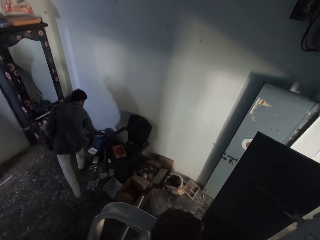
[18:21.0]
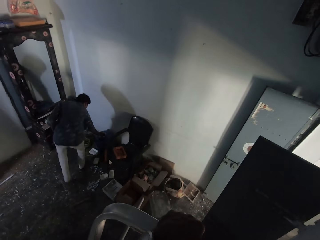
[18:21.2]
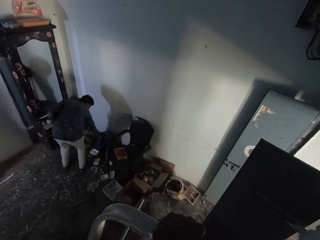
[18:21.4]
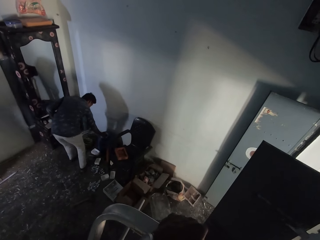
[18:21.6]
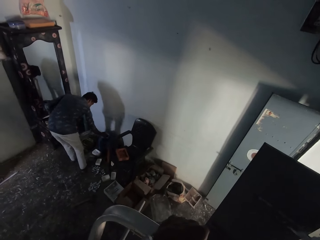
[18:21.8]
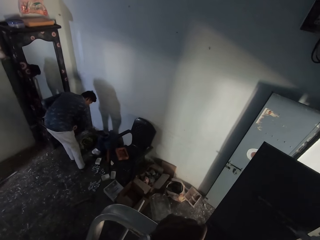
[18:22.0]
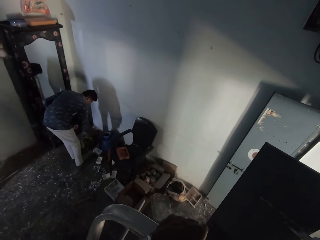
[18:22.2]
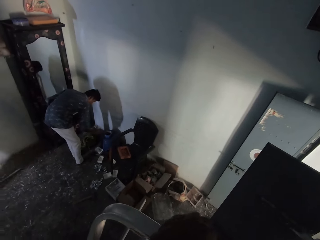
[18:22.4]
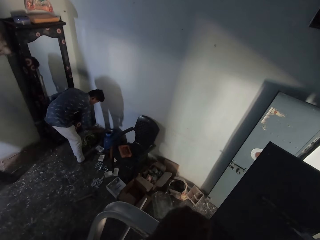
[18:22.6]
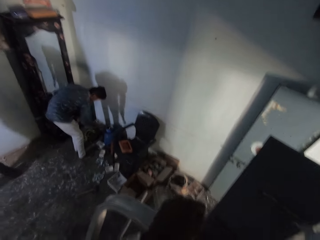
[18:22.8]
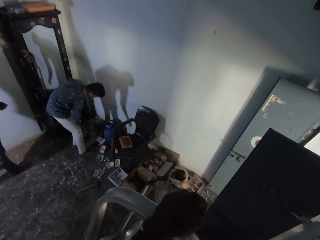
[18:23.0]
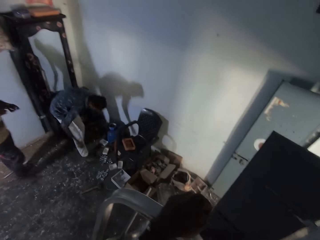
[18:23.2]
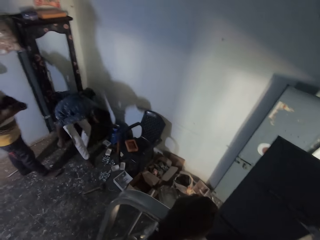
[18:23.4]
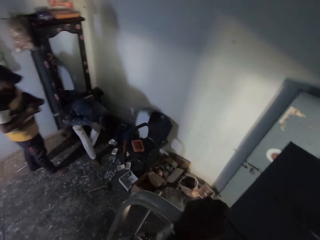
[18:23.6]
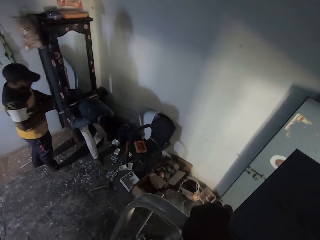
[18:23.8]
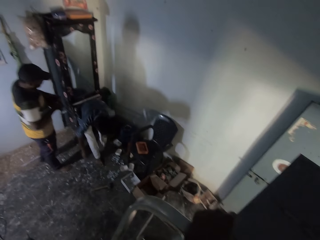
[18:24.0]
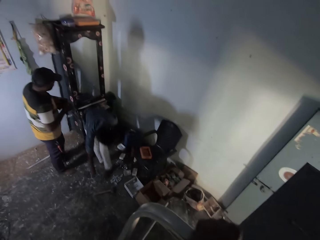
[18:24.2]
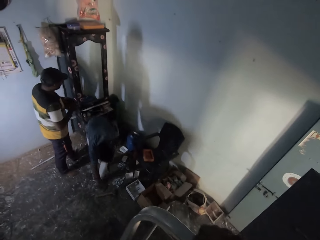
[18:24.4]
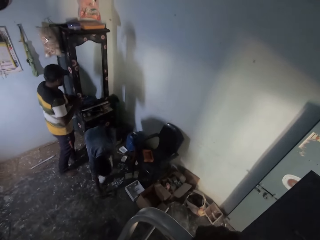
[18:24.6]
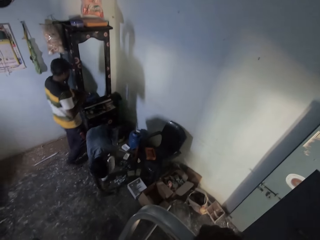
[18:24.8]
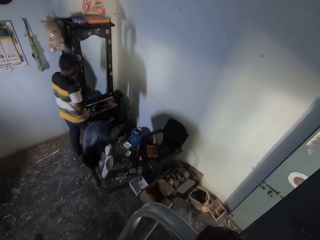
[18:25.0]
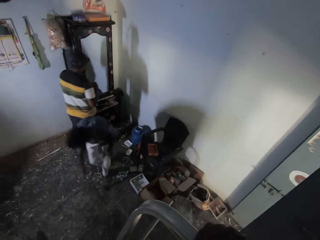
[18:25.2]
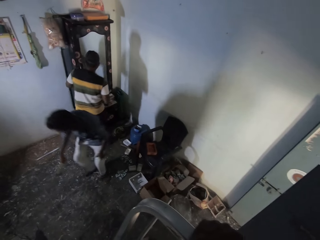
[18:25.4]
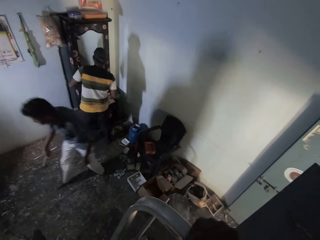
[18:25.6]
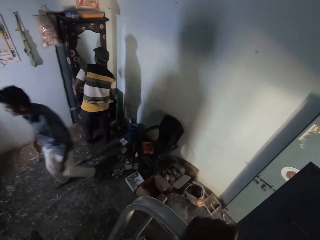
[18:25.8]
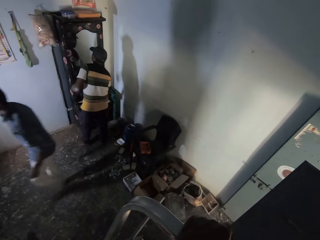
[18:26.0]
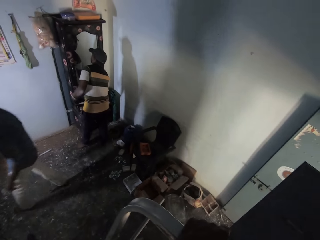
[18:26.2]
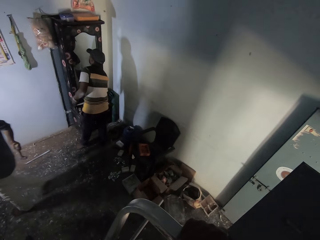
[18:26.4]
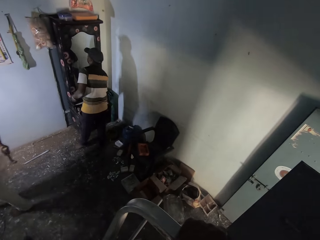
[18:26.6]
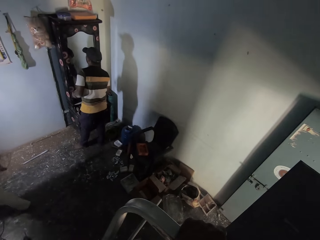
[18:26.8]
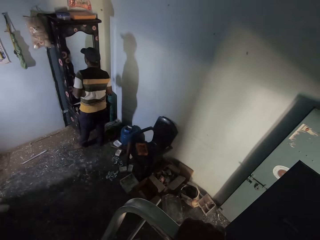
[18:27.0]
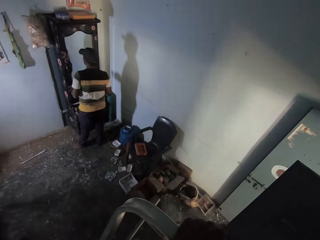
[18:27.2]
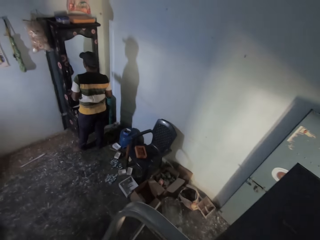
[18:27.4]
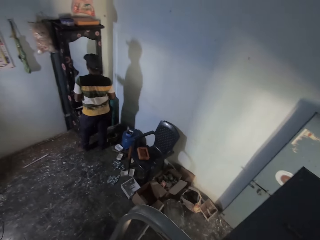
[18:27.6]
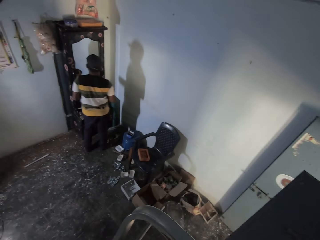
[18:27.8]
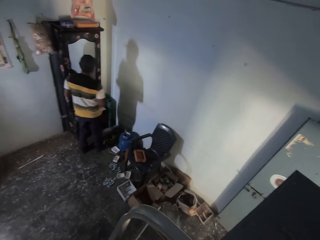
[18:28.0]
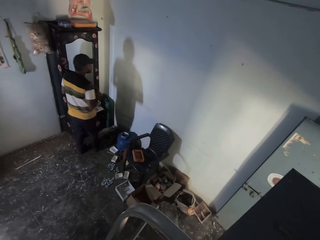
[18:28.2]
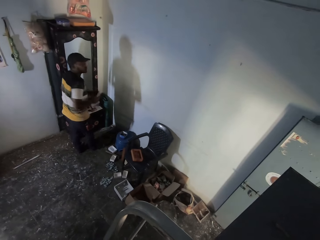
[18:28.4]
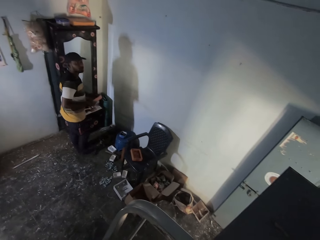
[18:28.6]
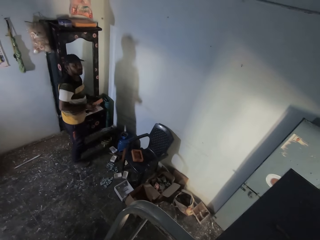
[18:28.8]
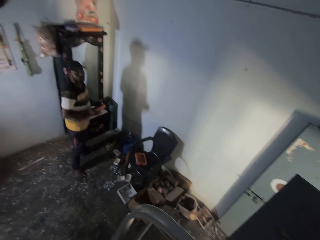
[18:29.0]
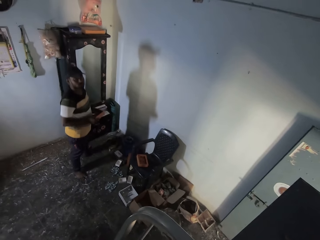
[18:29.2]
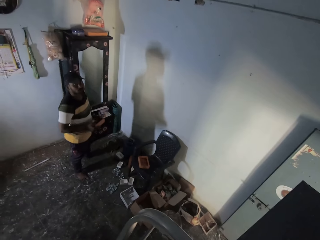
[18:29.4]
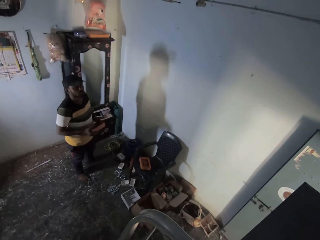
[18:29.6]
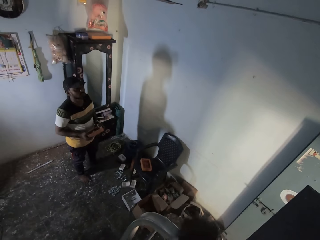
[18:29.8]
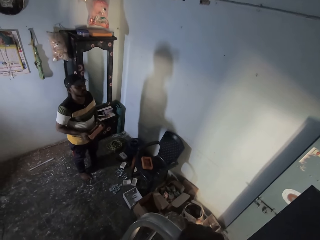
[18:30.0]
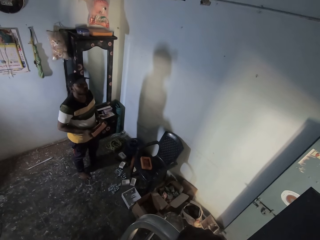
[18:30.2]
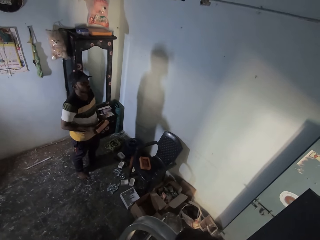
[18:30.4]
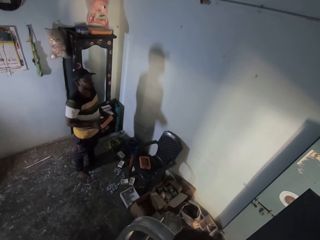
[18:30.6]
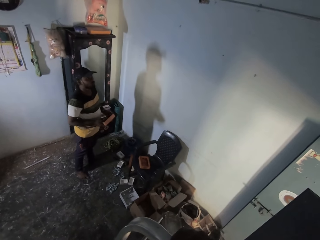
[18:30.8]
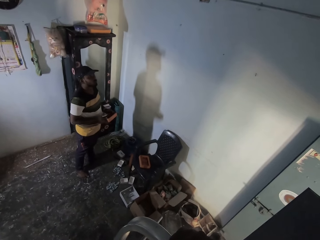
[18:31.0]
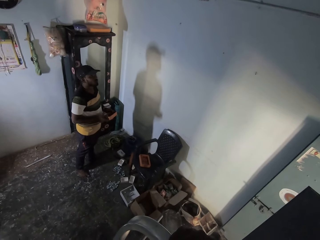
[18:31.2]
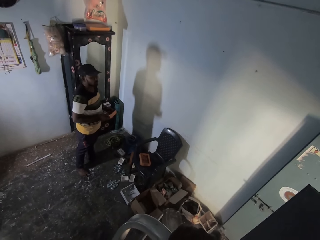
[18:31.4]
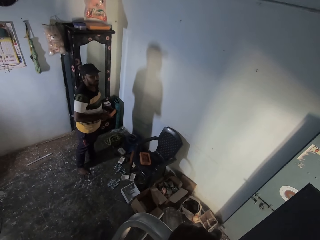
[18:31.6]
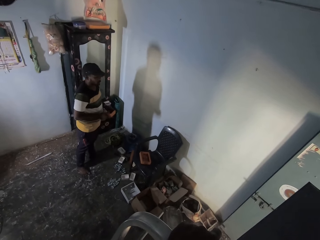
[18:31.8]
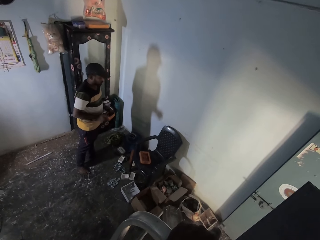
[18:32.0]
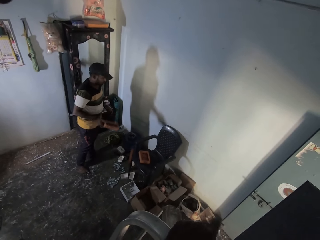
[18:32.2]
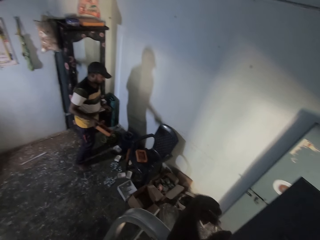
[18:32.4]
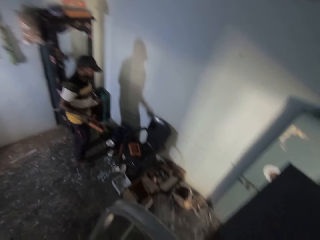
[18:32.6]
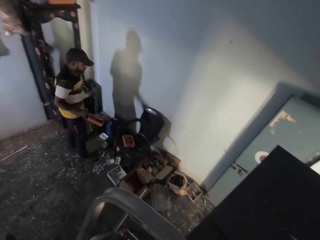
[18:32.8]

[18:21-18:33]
A man moves nails in a tin on the floor with his right hand. The man picks up a mallet on the floor with his right hand. Another man drops a nail on a dressing table with his right hand. The camera wearer converses with the other man. The other man holds the wooden frame with both hands. The camera wearer places his left hand on a ladder.

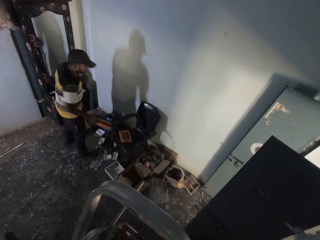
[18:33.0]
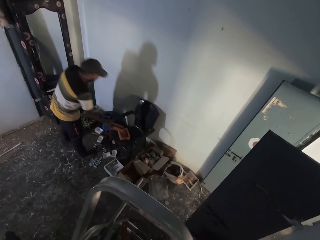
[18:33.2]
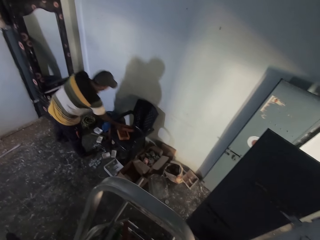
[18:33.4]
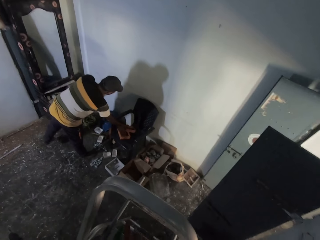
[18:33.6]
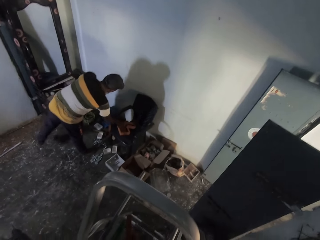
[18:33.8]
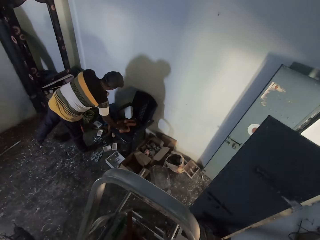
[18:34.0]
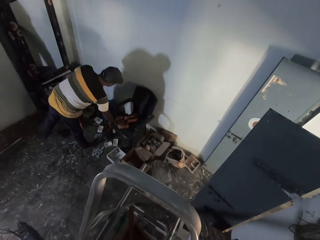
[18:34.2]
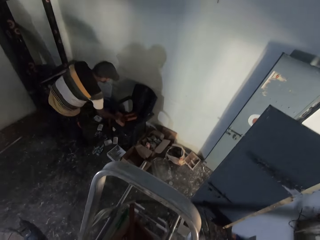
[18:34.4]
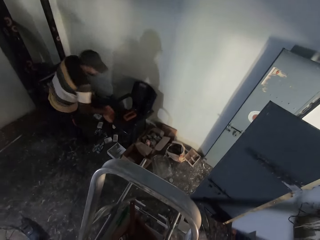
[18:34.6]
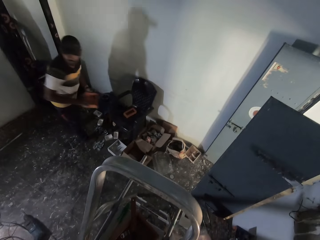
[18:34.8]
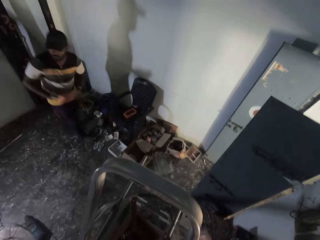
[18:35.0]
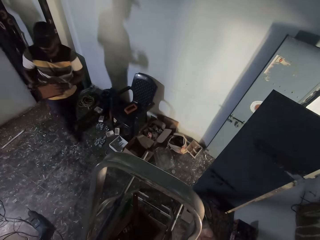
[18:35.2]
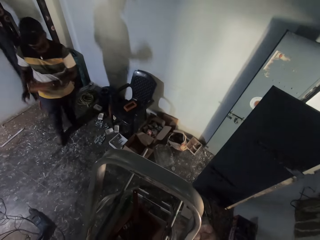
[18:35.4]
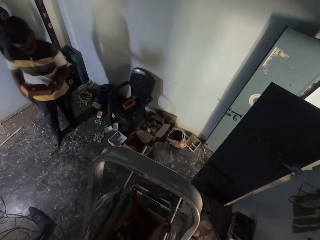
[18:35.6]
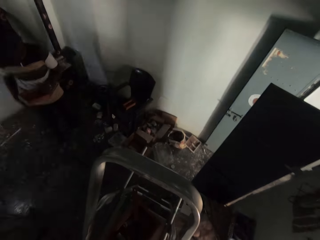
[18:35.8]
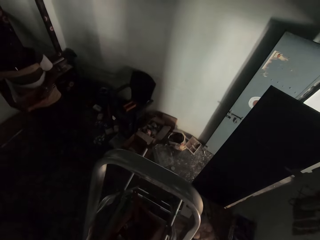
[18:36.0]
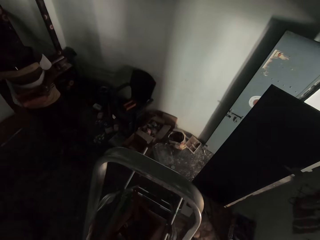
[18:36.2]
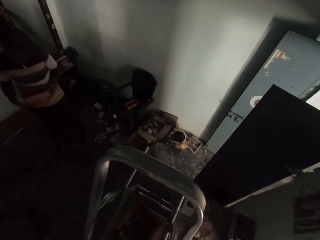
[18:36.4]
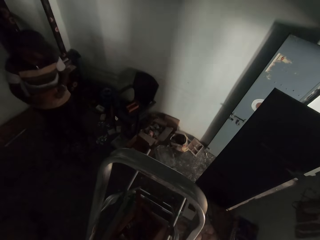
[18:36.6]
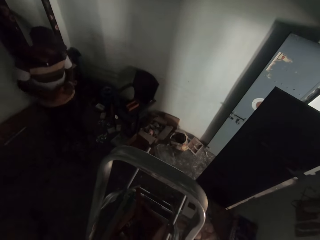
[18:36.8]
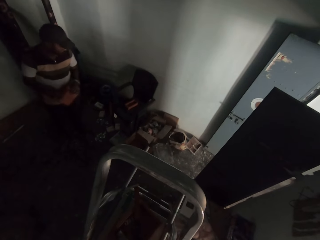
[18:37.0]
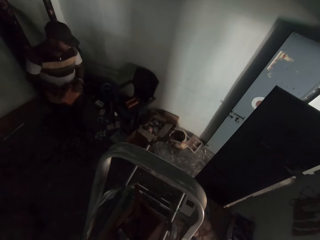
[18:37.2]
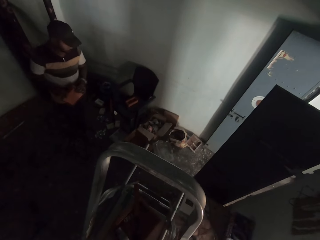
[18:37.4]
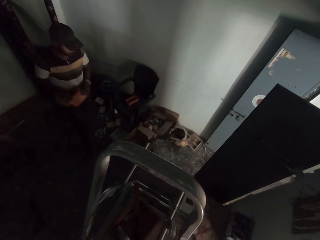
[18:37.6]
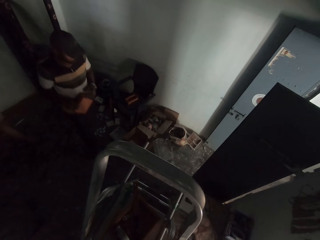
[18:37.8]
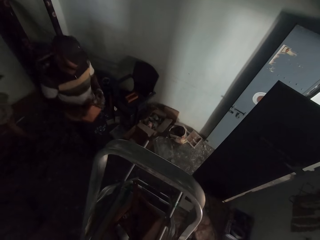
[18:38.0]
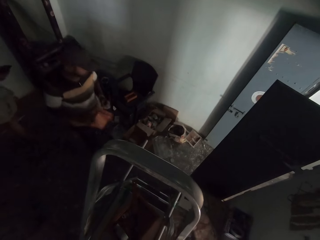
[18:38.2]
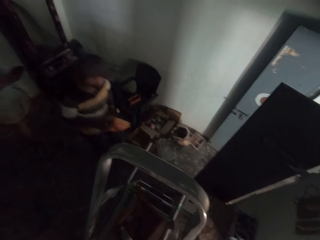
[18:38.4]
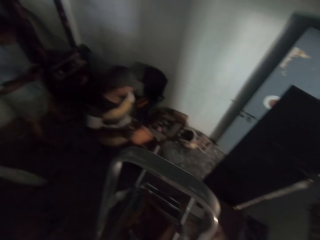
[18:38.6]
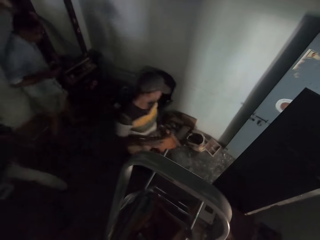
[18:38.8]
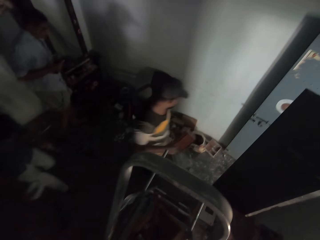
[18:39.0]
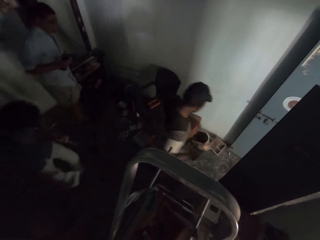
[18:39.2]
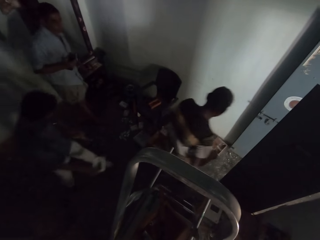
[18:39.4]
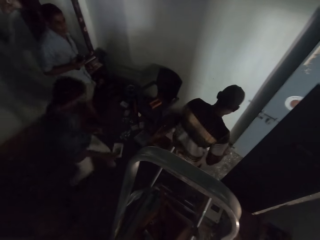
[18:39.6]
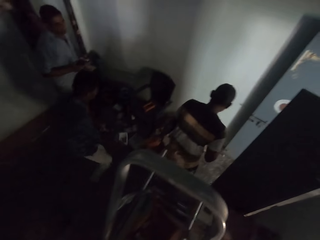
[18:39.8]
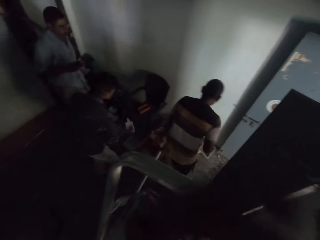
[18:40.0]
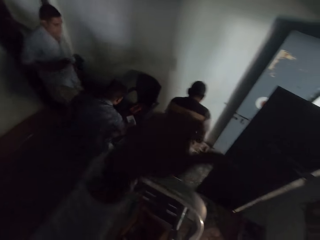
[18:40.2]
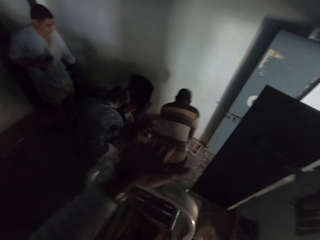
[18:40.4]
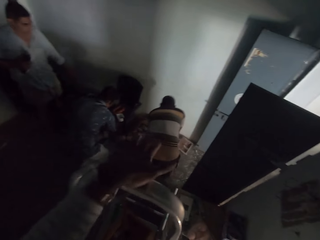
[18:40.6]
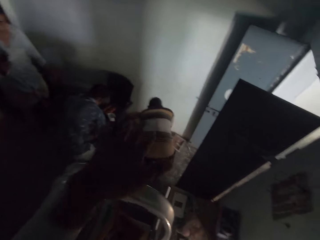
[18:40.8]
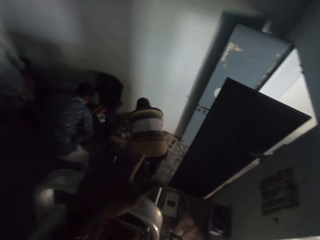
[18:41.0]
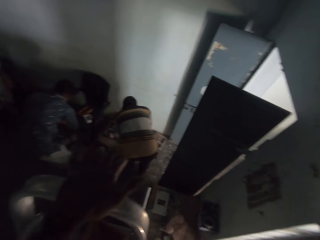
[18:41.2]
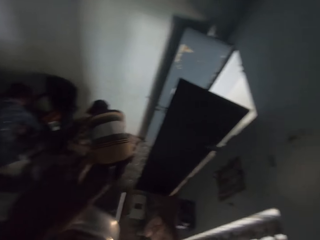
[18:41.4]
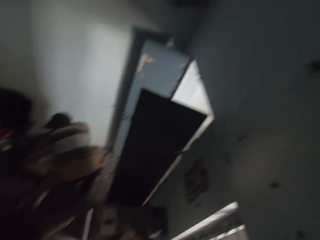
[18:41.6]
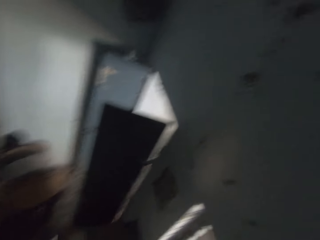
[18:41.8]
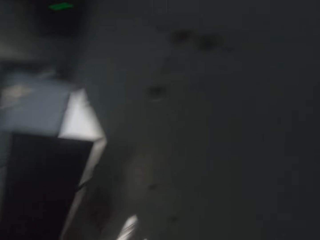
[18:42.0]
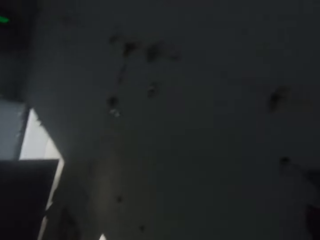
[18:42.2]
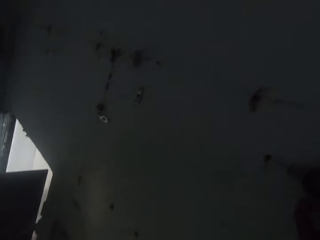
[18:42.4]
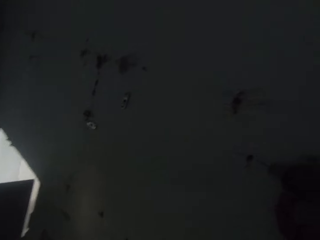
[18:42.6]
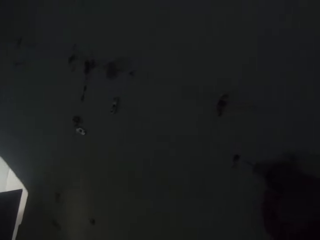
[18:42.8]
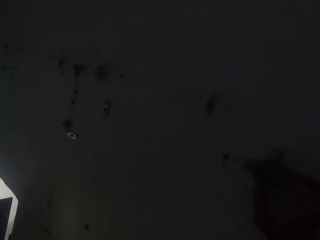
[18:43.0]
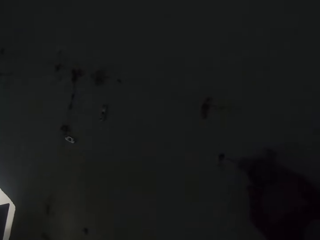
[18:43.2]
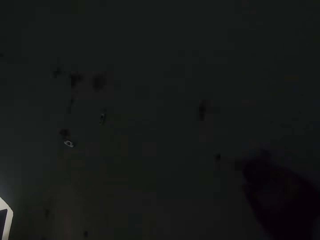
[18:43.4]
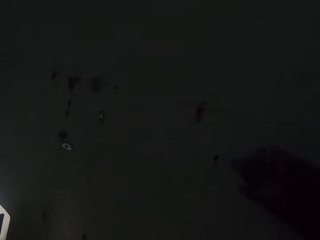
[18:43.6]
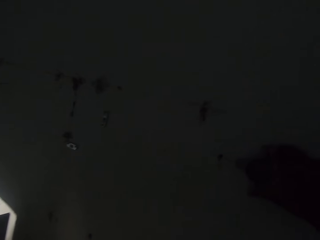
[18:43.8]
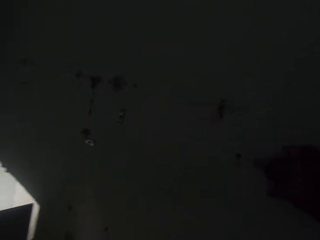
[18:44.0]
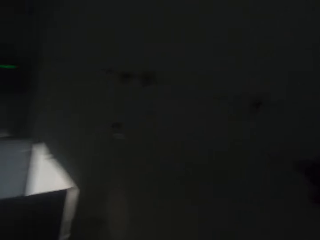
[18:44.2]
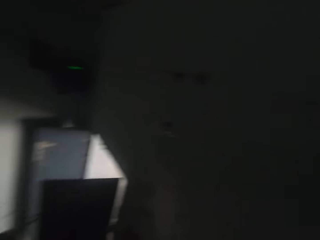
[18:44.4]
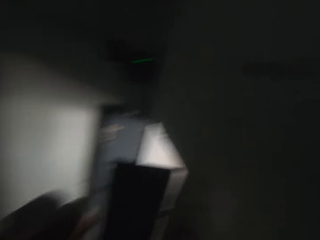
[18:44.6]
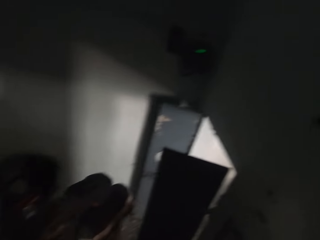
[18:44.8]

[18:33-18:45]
A man drops the wooden frame on a chair with his right hand. He picks up a wooden frame on the chair with his right hand. He examines the wooden frame with both hands. He passes the wooden frame from his right hand to his left hand. Another man places a bowl on the chair with his right hand. The camera wearer hits the ladder with his left hand.
